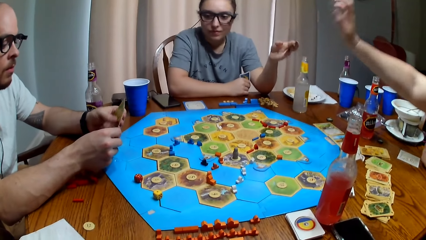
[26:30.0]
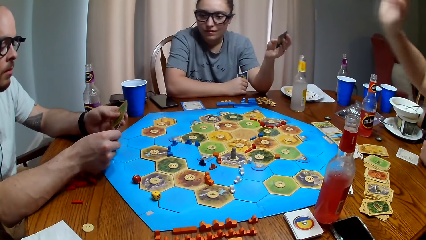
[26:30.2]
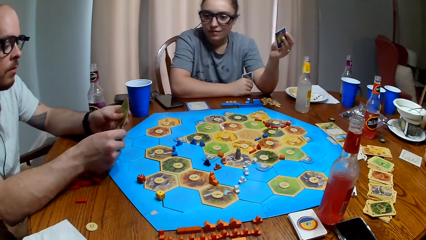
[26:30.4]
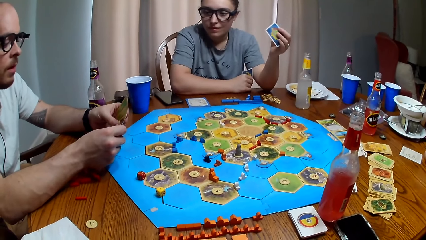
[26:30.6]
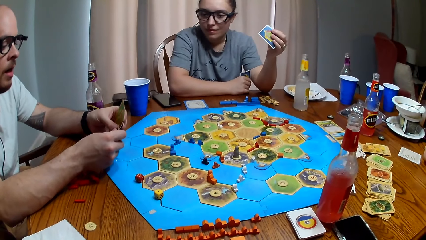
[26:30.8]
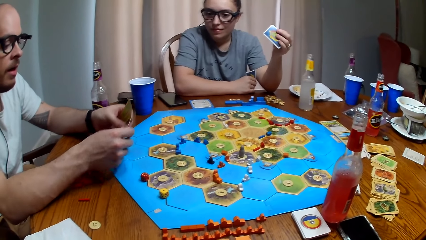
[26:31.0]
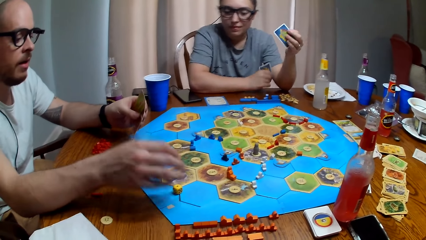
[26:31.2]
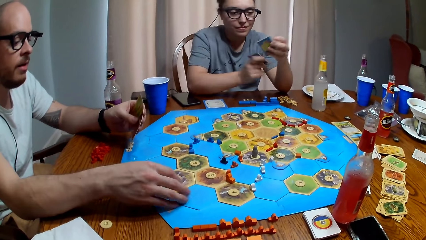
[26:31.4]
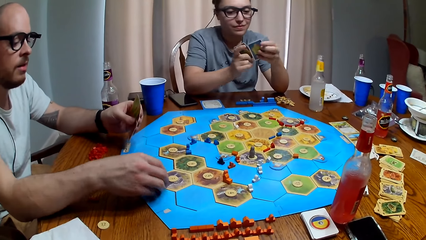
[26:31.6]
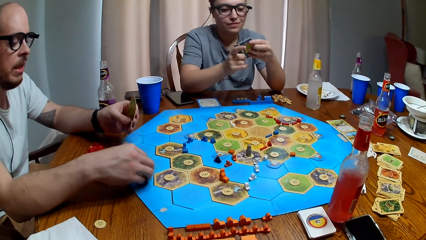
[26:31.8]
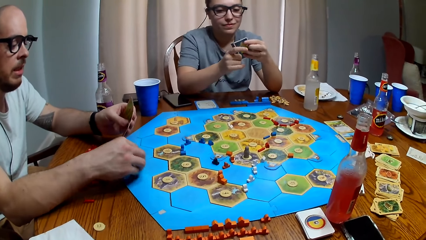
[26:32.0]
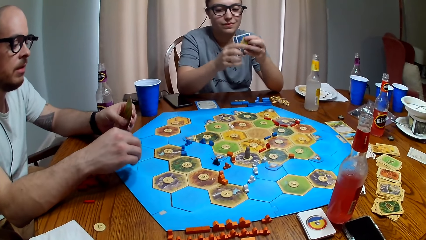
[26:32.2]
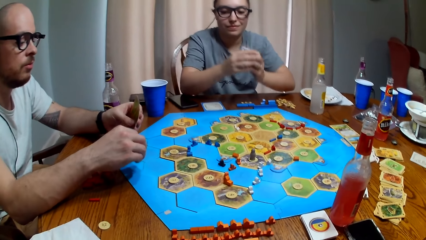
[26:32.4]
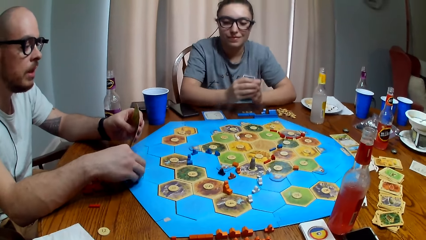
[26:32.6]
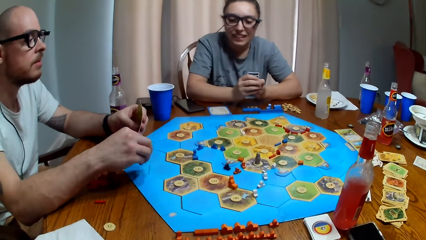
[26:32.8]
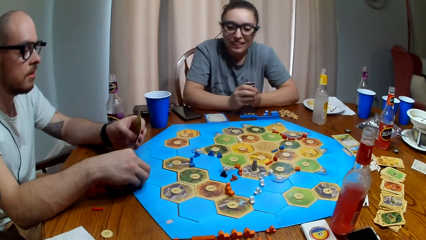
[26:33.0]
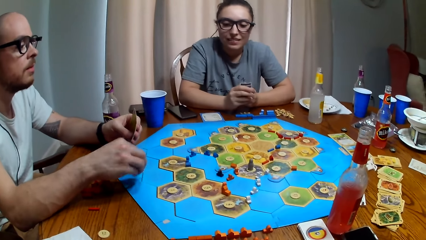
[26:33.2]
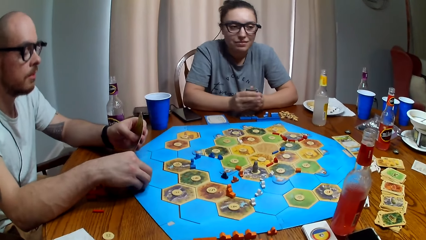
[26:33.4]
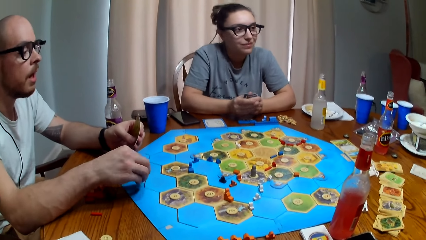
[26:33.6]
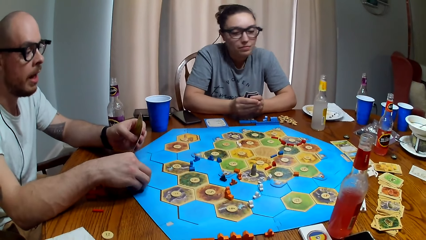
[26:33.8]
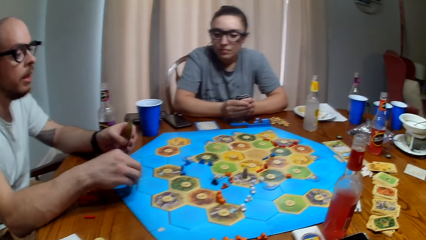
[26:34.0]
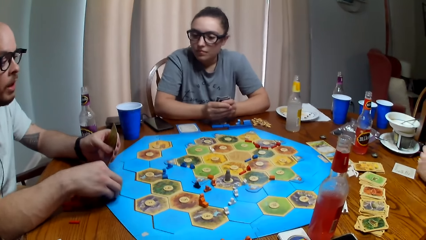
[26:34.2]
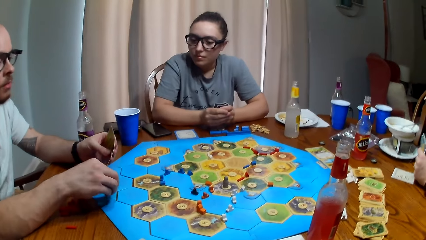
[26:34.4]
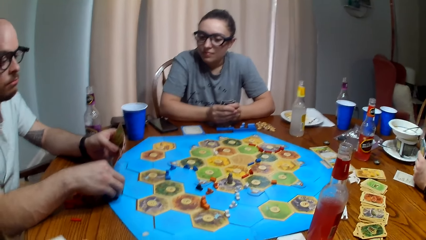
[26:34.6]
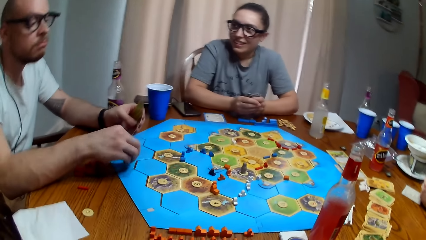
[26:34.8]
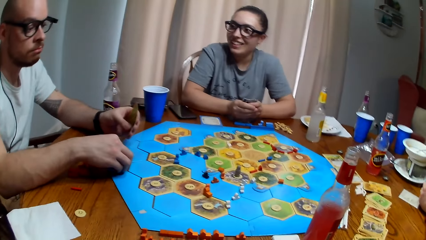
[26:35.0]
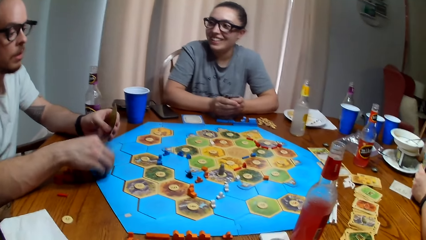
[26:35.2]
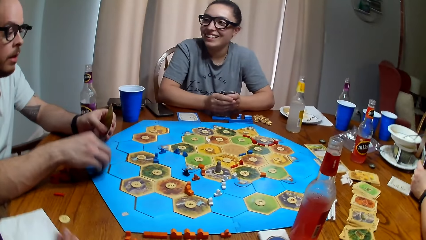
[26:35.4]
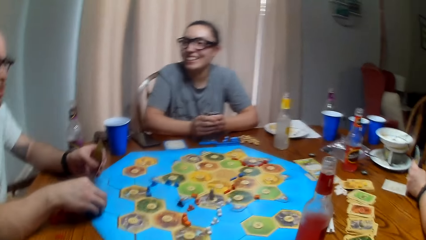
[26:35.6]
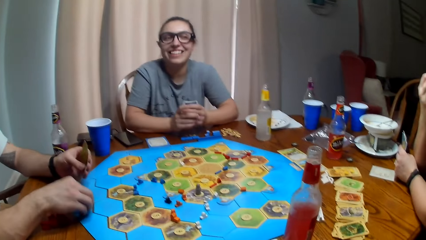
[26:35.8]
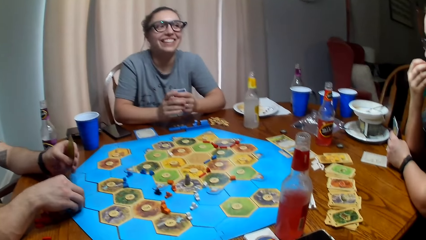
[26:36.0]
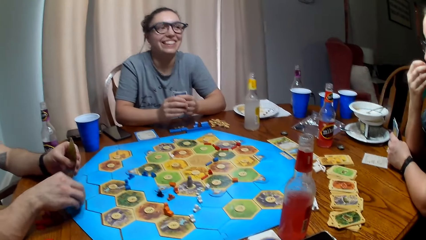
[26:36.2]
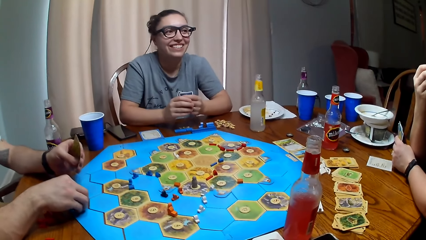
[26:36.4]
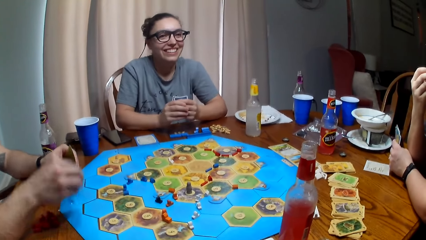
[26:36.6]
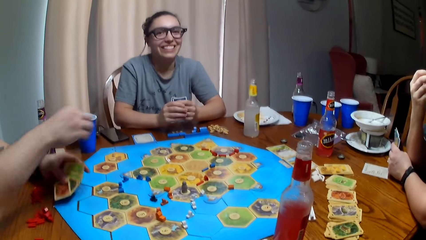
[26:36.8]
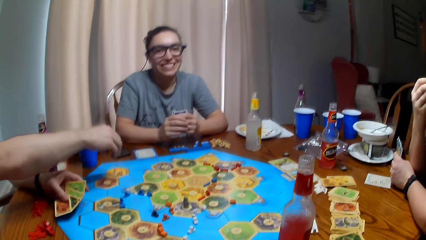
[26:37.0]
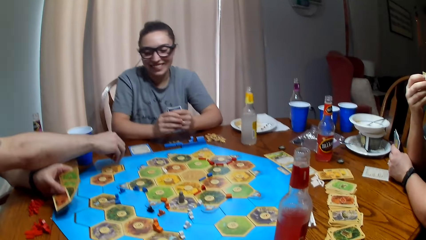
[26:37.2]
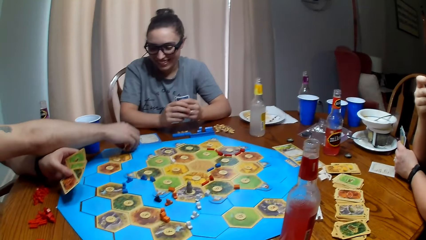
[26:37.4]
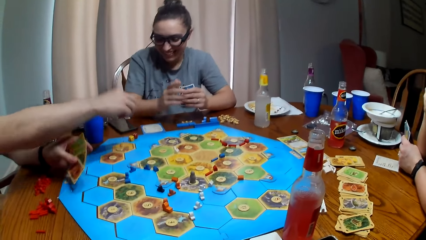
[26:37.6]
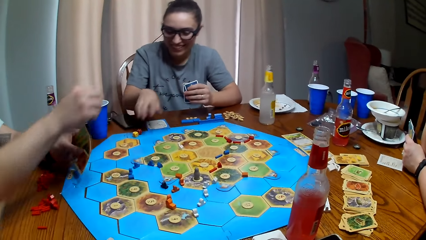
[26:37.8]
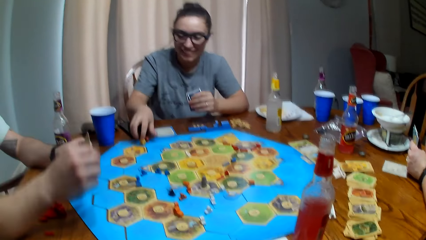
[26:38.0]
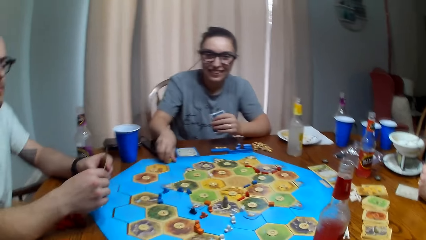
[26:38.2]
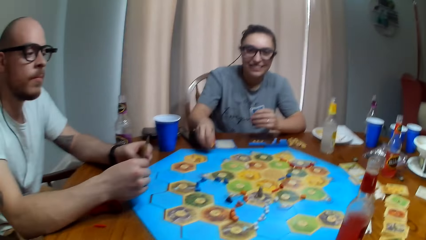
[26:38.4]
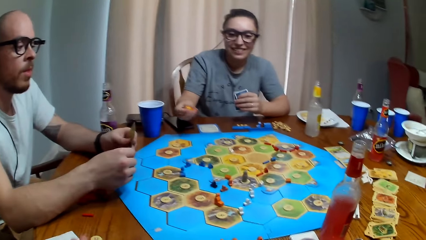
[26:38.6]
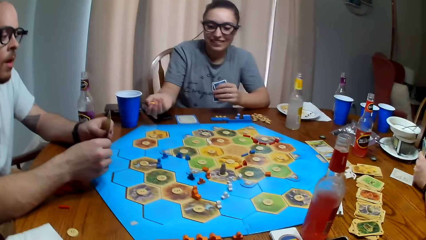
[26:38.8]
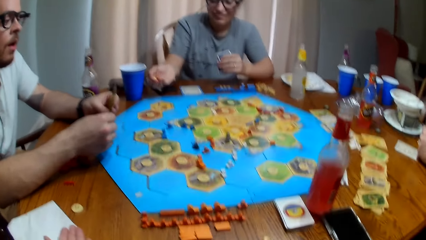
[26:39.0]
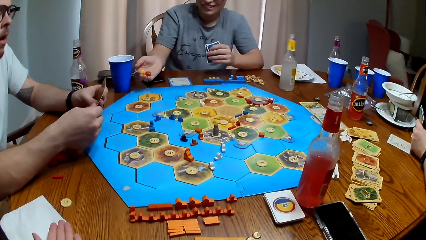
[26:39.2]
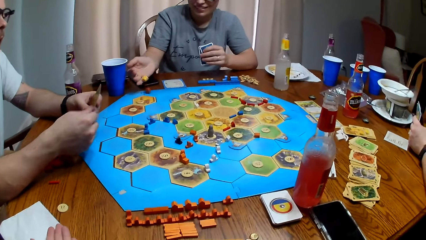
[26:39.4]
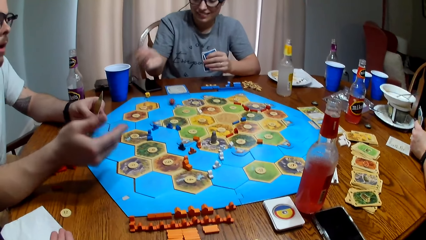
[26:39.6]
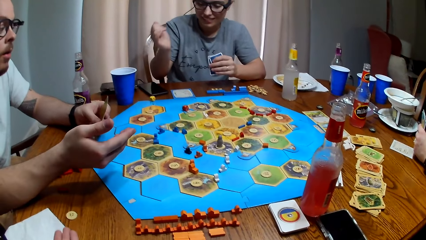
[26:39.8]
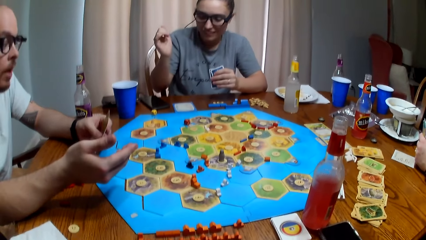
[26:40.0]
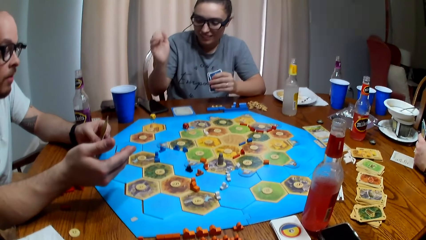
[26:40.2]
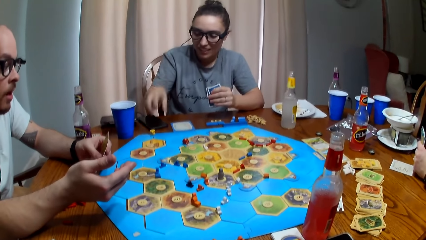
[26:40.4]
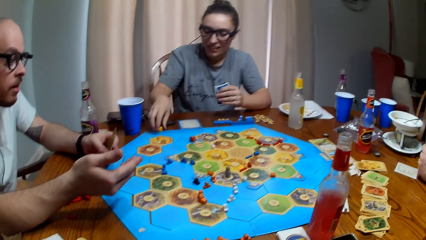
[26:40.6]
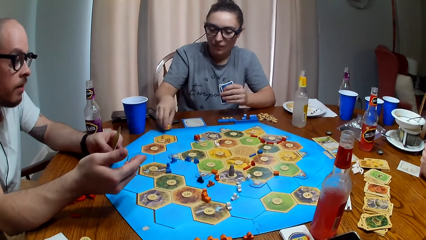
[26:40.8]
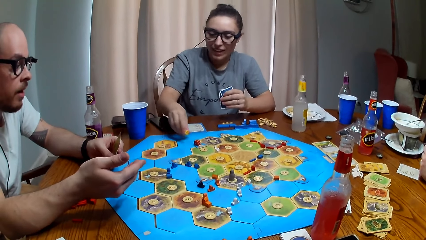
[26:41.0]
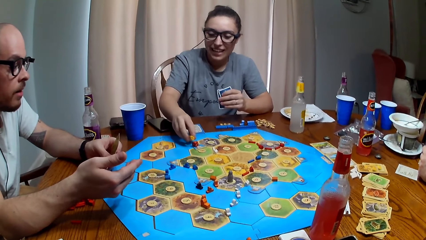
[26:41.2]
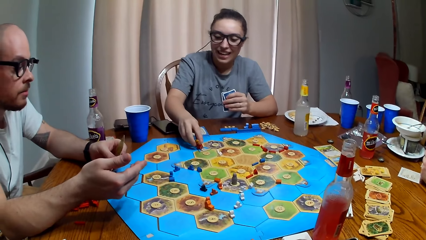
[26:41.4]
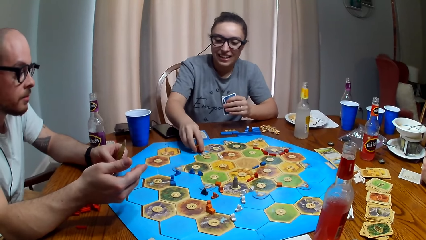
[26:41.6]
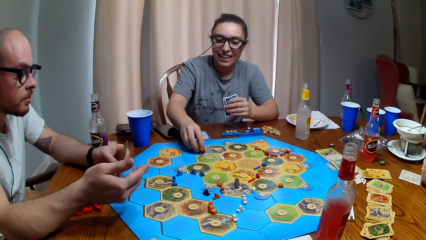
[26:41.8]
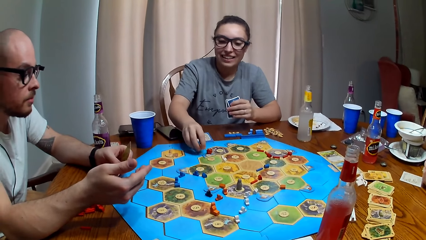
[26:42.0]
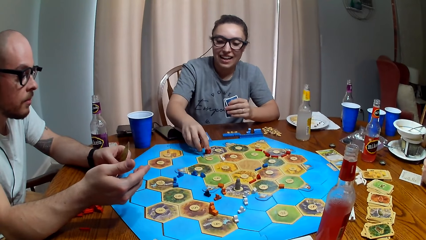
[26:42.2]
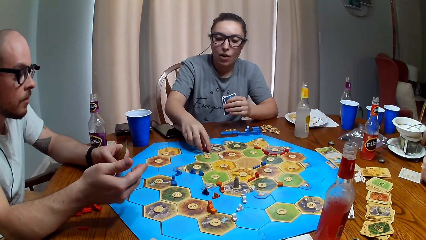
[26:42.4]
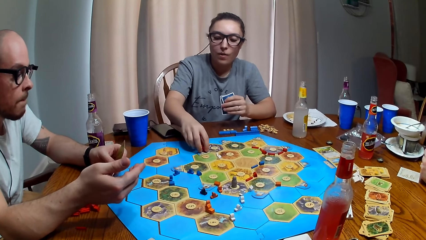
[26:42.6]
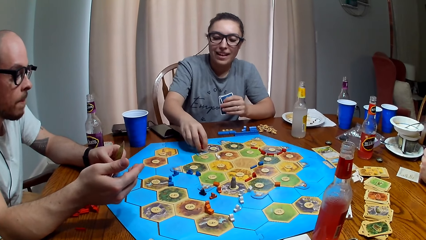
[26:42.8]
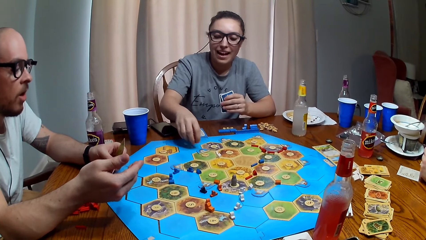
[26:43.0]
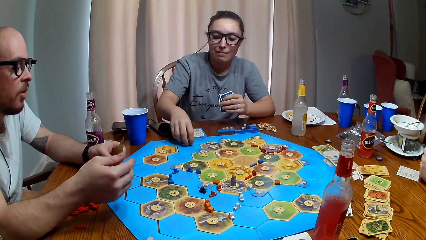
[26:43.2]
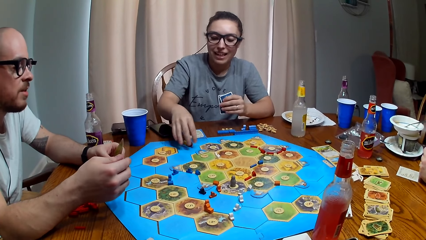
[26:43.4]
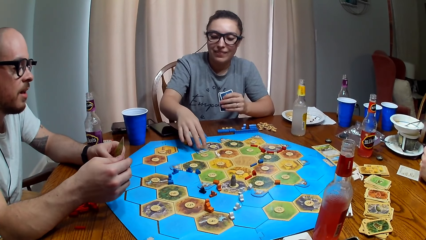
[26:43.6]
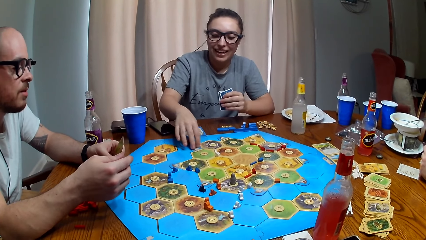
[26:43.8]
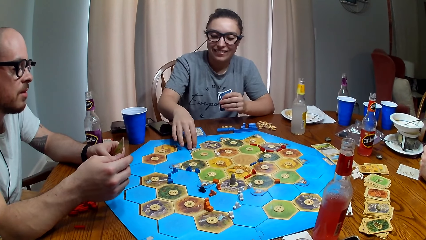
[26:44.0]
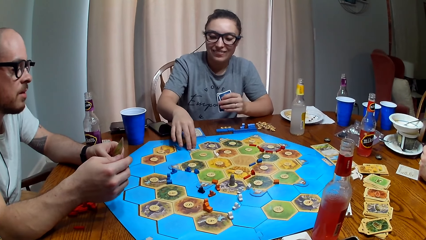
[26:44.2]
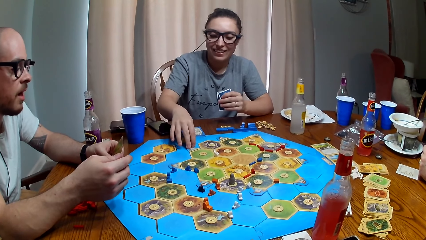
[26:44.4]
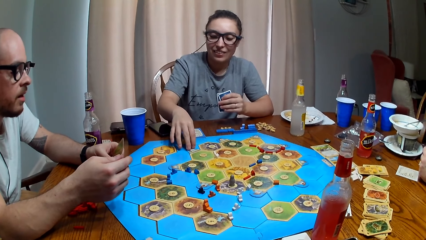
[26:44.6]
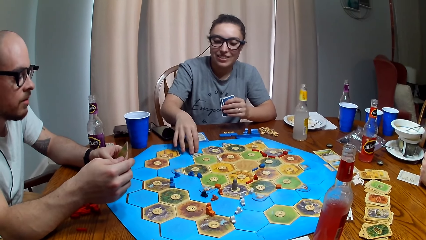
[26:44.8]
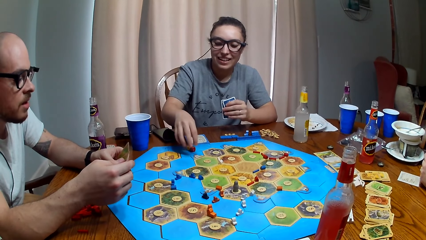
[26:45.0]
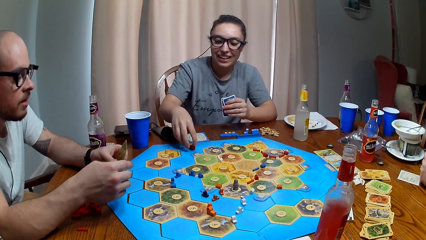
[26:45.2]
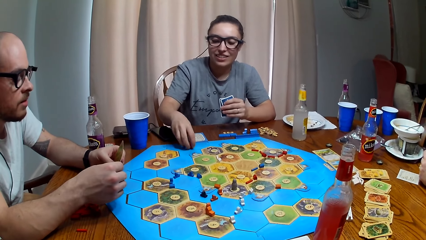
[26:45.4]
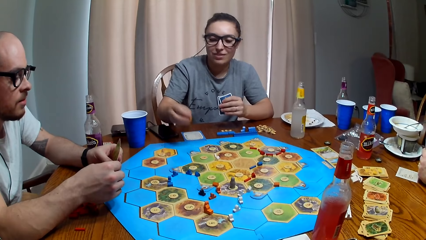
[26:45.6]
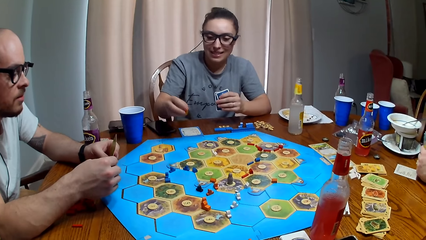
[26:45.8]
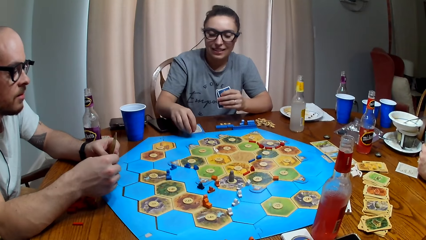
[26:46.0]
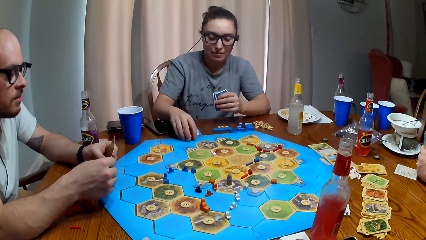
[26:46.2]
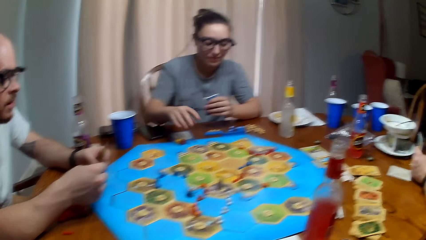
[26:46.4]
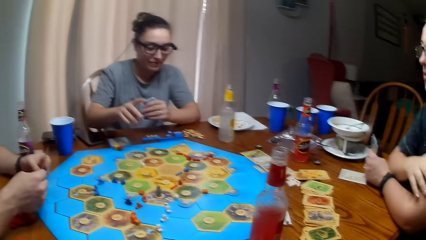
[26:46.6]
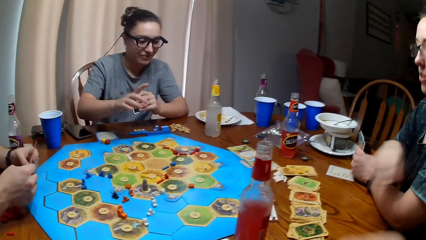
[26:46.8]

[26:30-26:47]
A person talks. The person knocks the table and passes the dice to another person. The first person drops the dice on the table. The other person rolls the dice. Another person talks.
